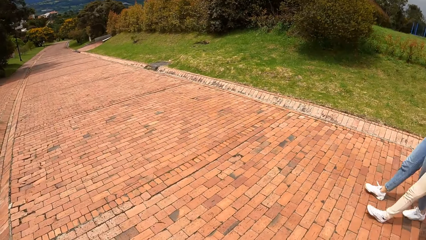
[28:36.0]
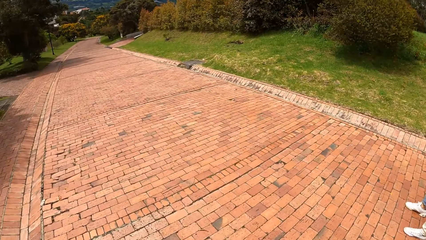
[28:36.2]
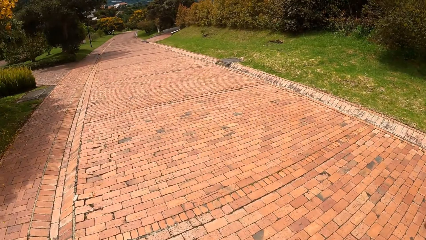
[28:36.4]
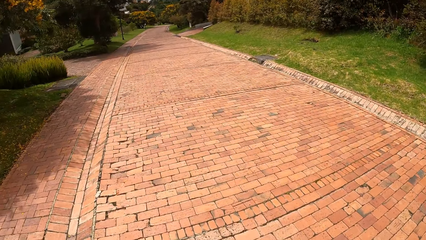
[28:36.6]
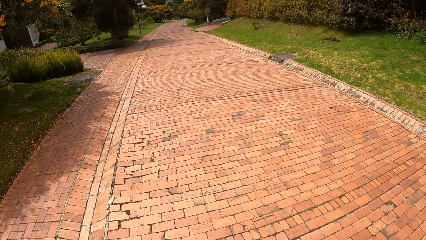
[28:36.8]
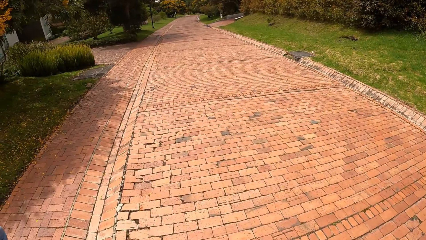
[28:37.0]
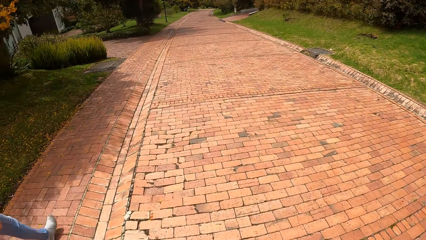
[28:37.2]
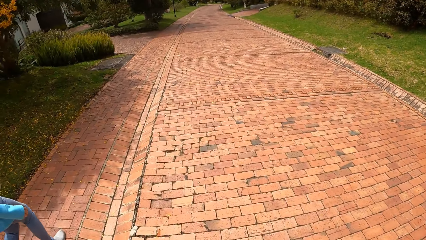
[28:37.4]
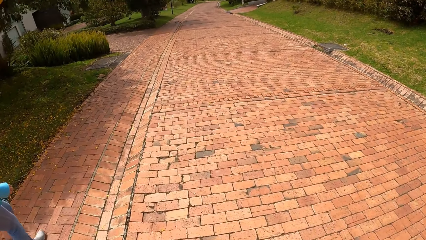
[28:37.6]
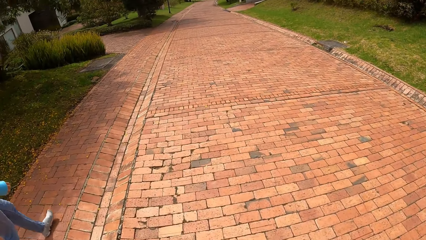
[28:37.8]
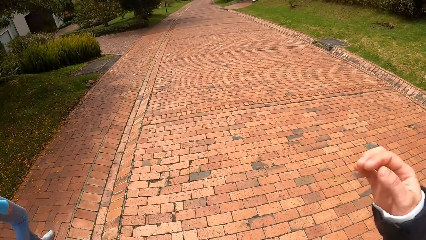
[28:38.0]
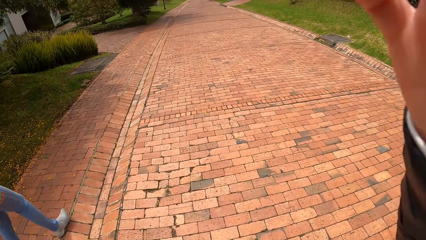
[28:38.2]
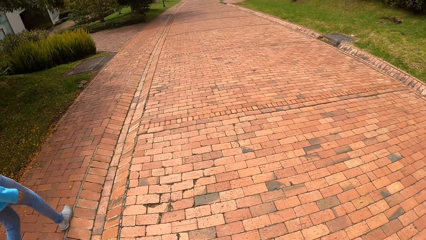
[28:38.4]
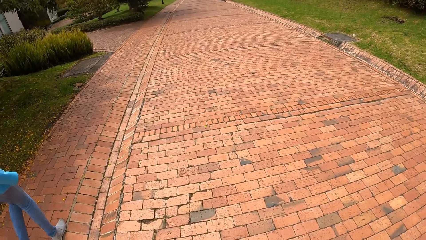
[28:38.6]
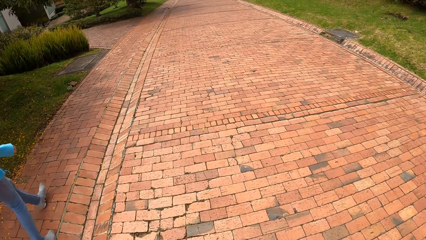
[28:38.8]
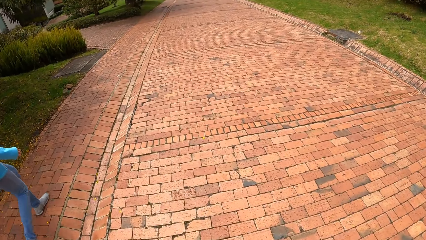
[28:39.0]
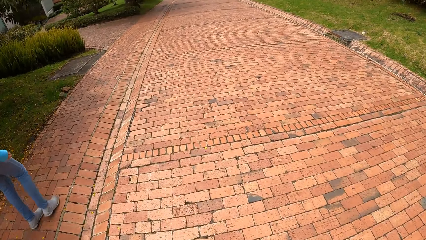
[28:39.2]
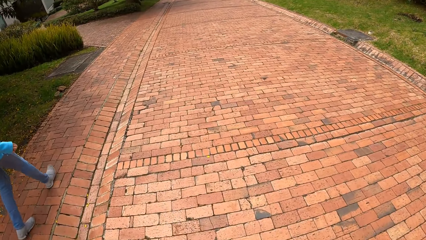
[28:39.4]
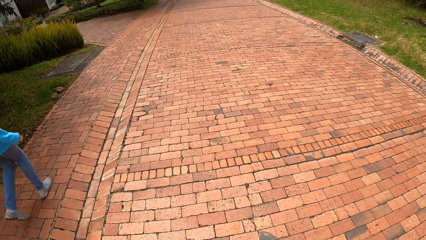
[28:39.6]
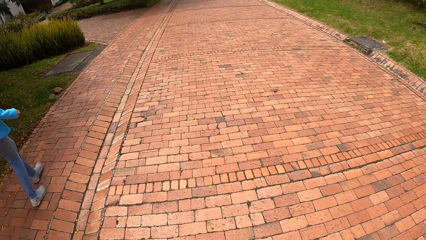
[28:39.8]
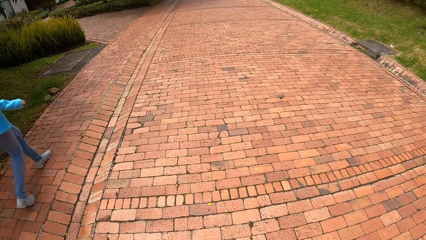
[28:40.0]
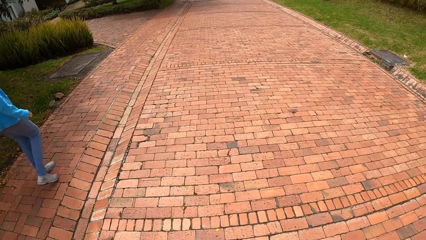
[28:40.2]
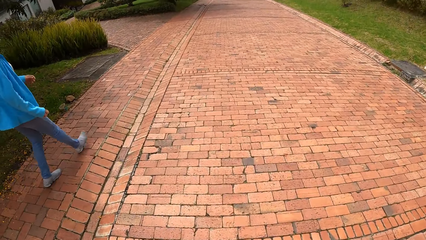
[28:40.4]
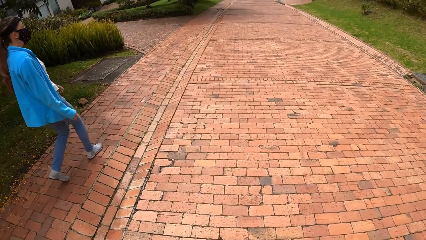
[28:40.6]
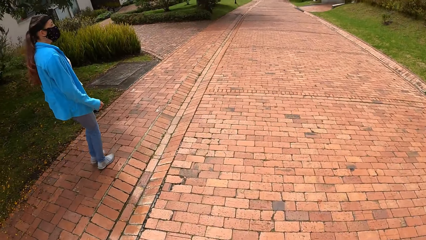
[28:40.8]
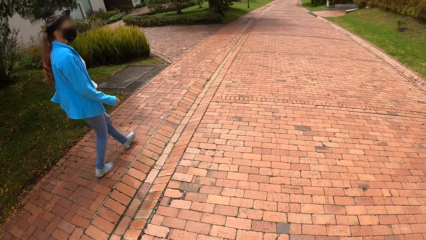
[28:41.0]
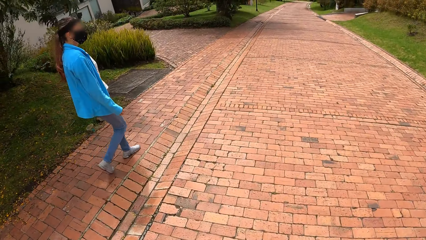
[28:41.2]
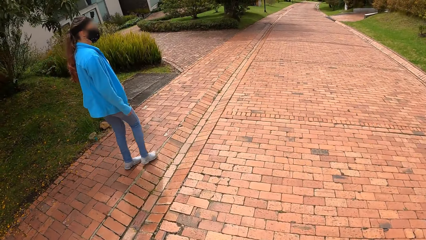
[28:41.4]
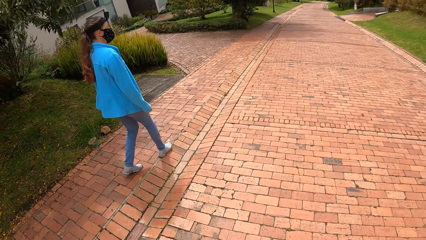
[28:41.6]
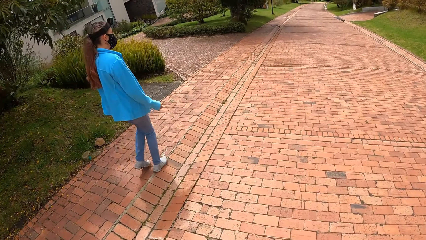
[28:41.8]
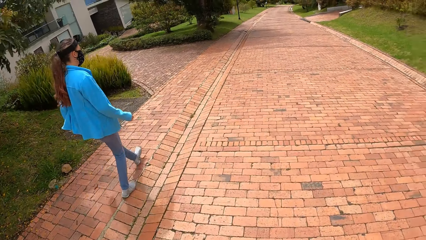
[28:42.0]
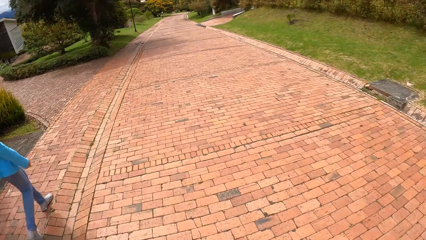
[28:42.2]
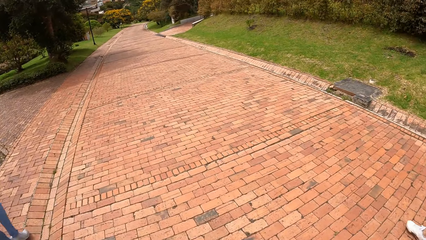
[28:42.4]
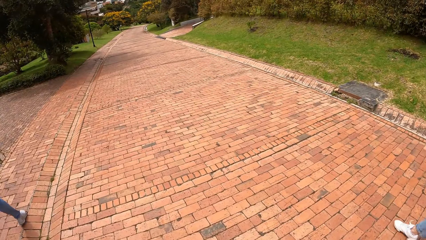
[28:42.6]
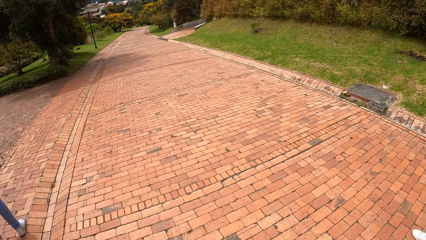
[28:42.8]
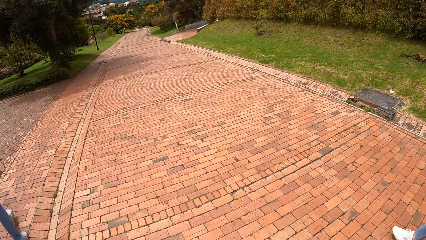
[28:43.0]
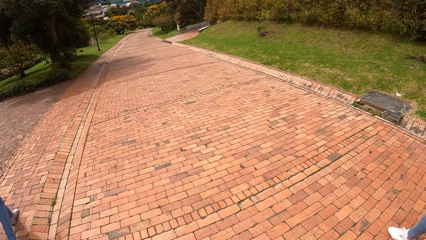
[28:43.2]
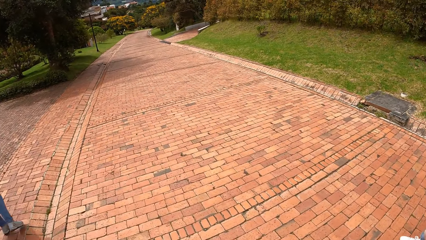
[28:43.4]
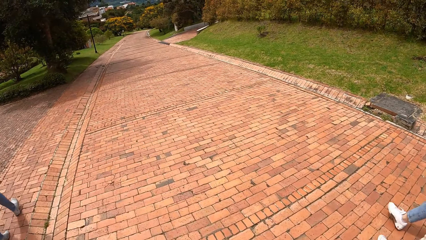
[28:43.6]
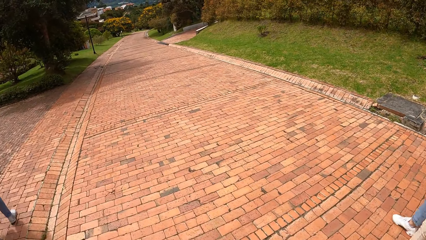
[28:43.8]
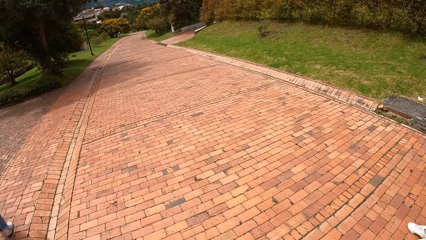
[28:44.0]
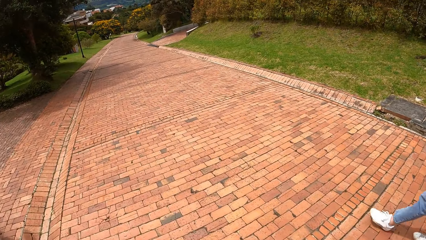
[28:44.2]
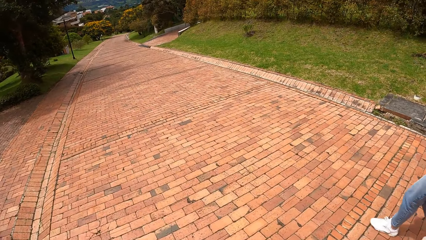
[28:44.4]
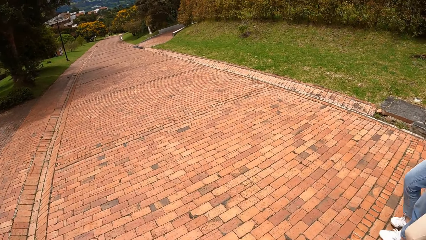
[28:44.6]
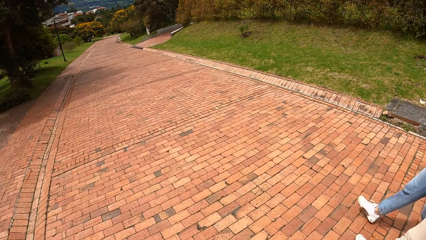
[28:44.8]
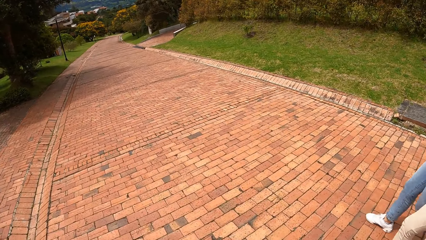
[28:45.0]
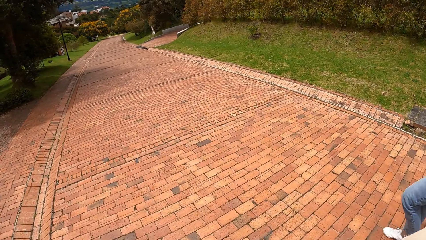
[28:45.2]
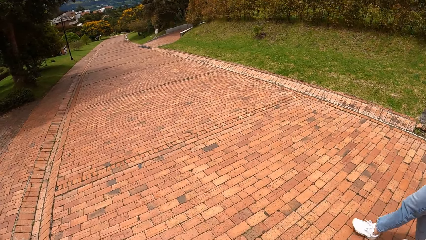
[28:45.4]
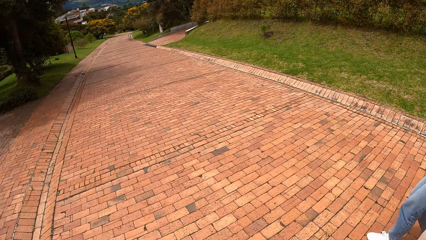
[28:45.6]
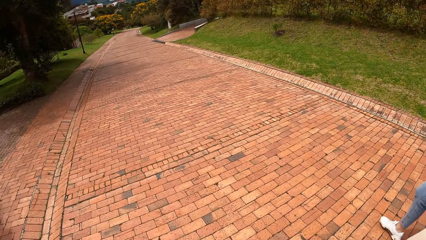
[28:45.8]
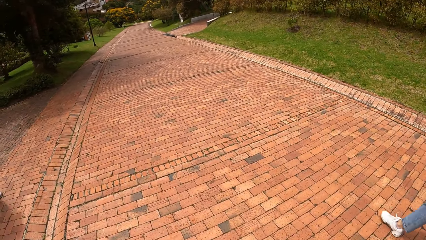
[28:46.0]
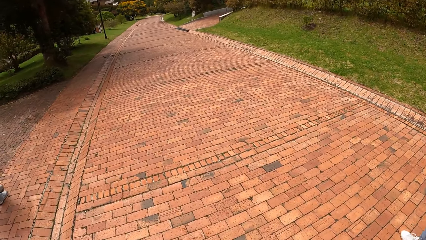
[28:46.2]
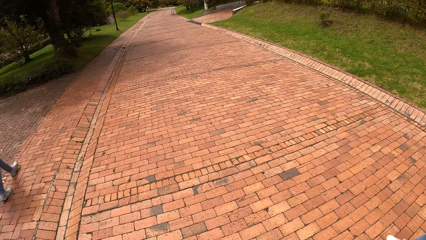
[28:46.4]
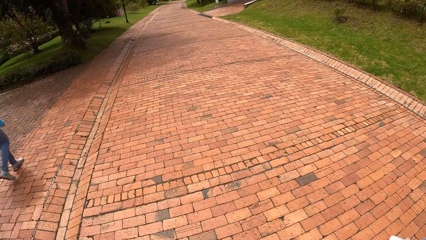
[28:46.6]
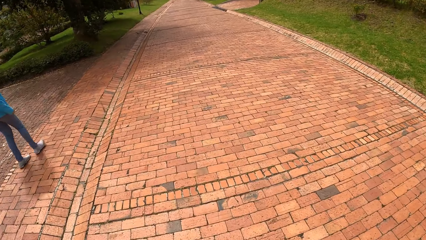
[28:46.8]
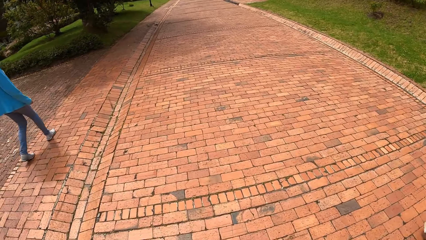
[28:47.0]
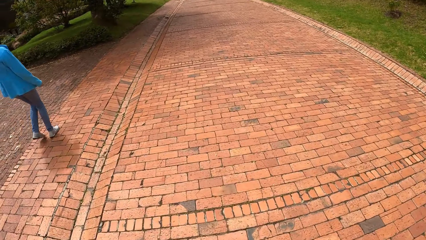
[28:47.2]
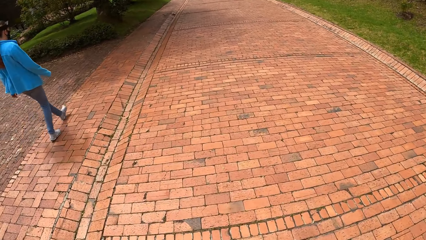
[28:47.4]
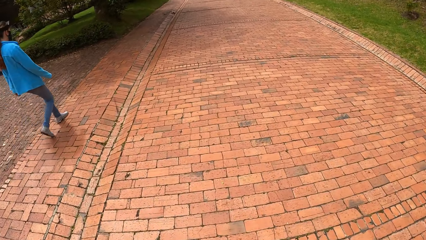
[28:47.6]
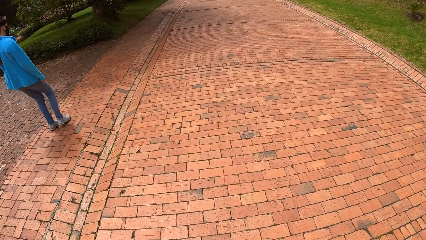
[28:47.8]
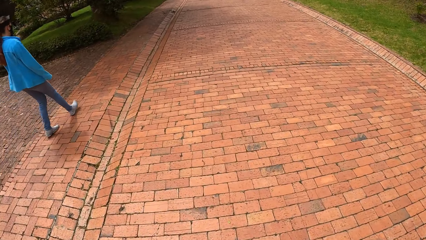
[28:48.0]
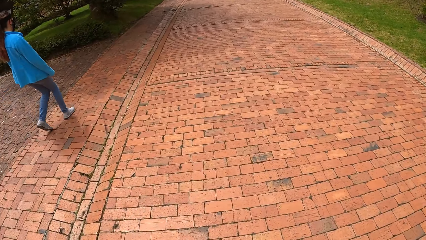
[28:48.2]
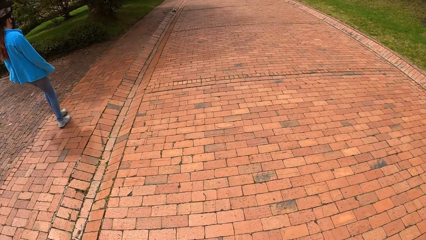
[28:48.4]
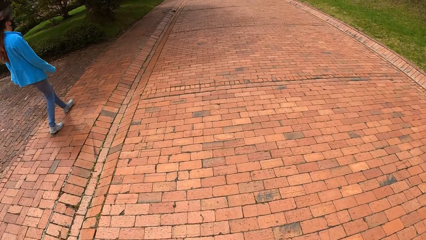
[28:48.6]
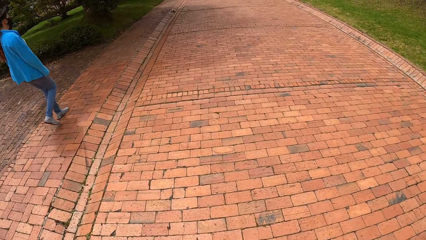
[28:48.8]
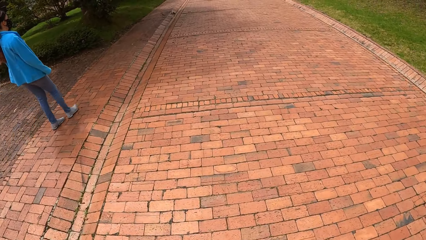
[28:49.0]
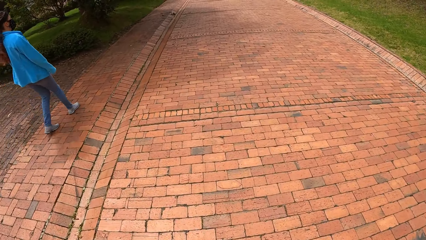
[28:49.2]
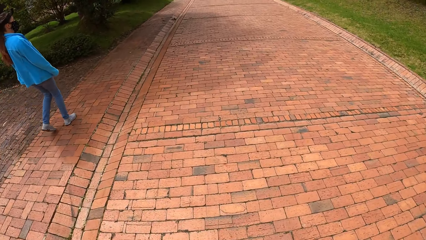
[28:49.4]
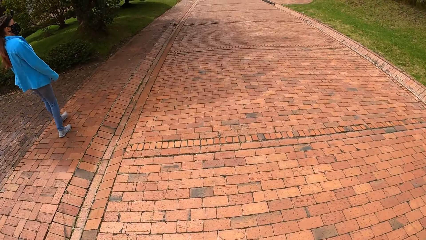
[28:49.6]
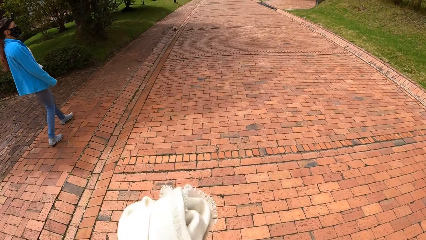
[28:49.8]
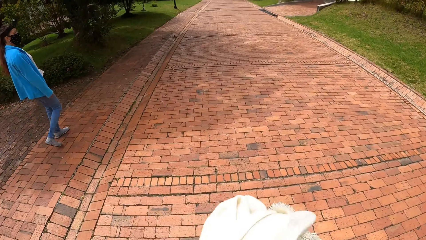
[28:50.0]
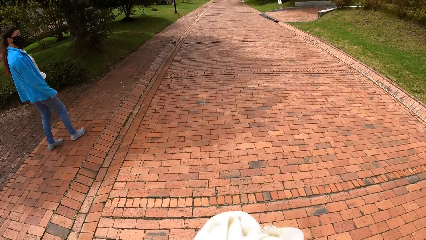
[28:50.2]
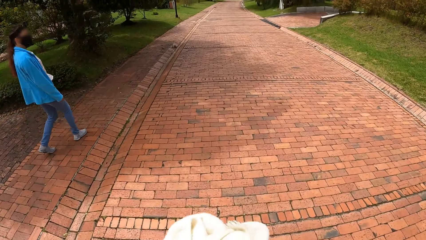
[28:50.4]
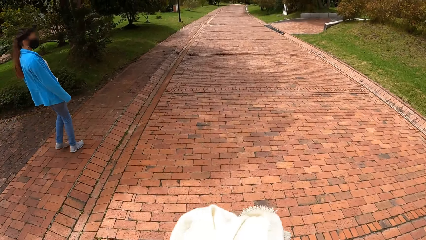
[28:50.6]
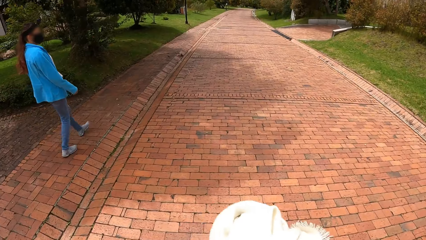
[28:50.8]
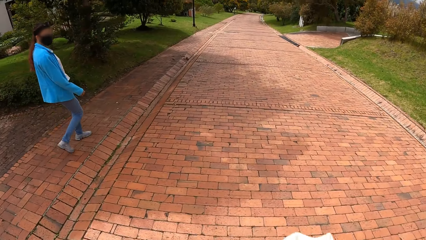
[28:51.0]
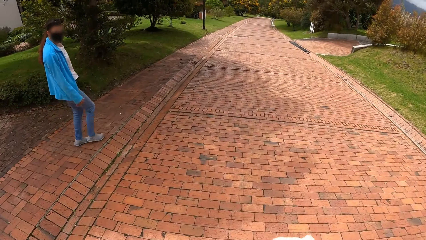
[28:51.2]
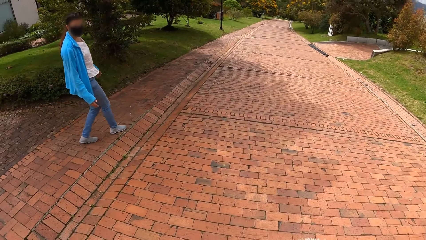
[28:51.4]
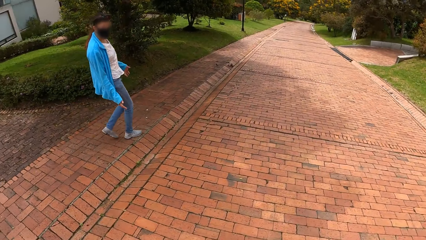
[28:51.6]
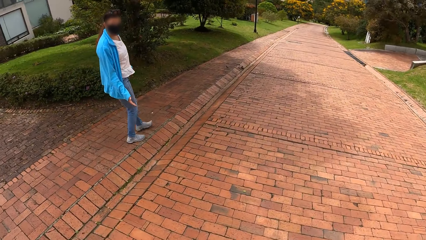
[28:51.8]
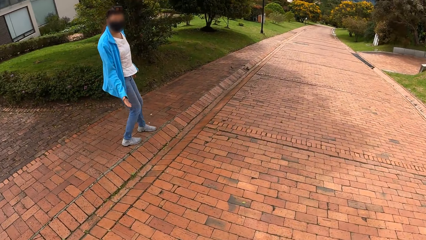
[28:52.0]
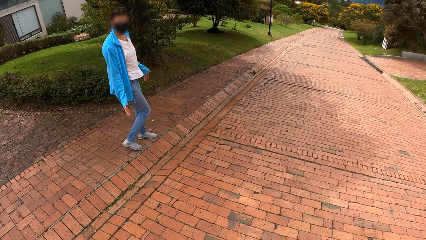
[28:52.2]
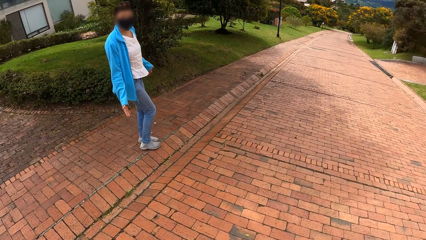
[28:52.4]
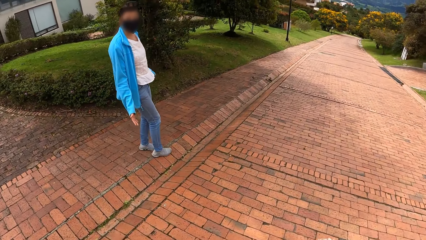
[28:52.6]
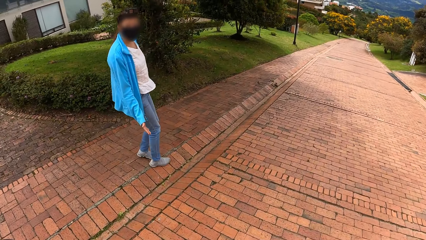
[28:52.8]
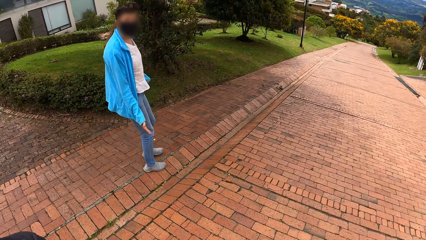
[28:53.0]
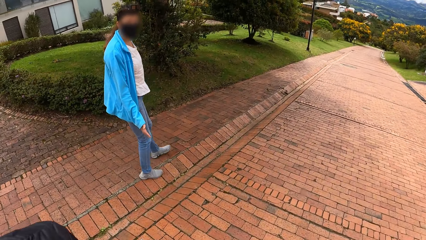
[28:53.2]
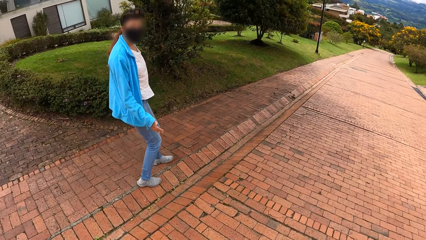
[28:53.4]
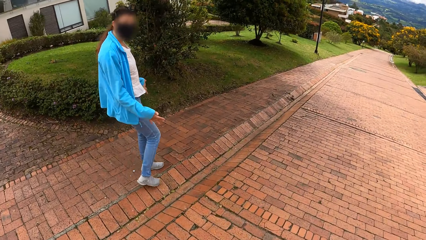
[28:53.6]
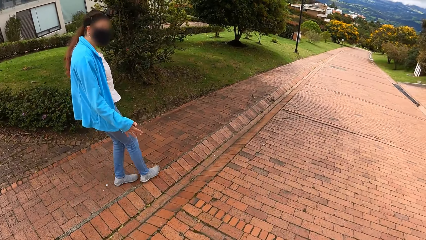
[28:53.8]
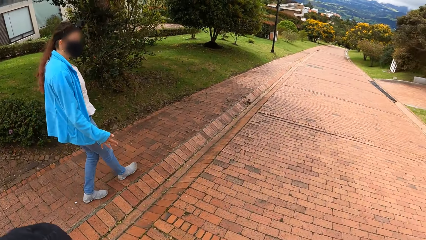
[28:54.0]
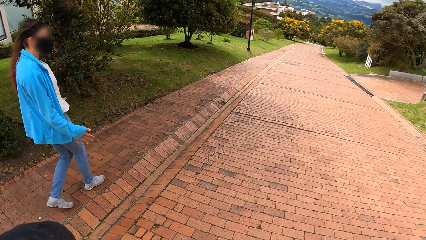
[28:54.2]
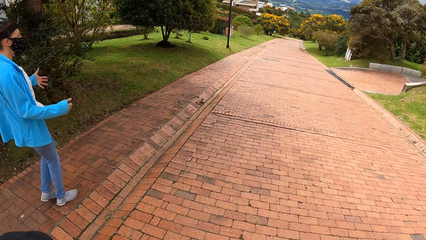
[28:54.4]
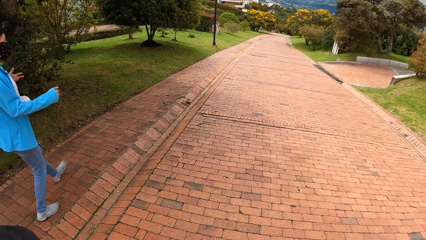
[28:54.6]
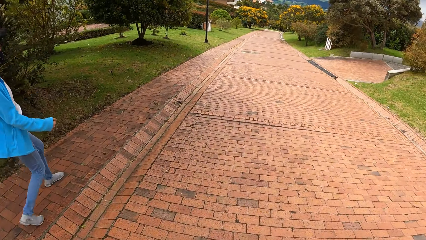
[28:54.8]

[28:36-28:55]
The camera wearer adjusts the camera. They interact with the woman. The woman looks around. The camera wearer holds a cloth. The woman talks to the camera wearer.
